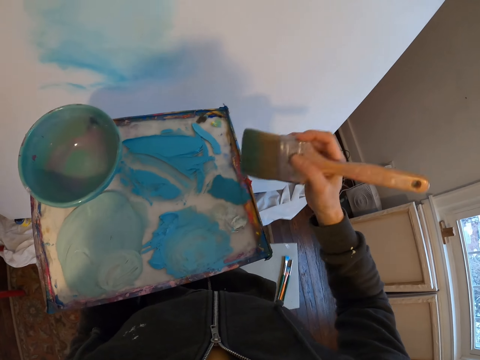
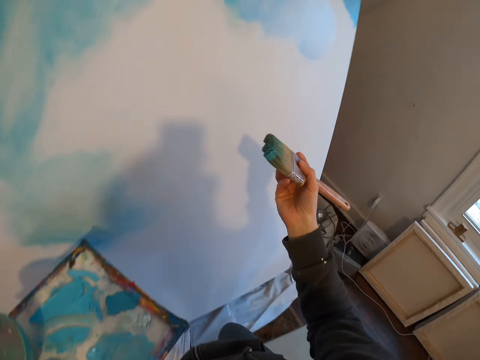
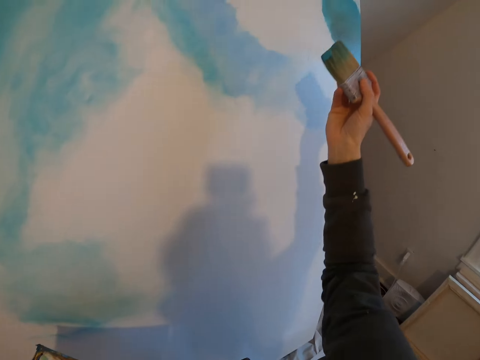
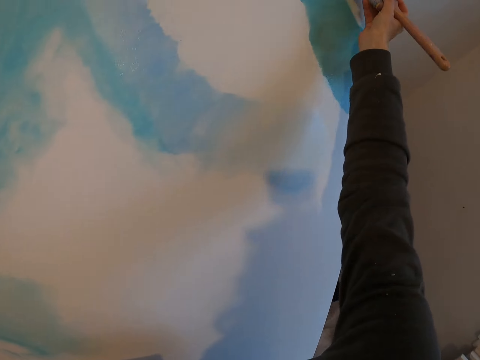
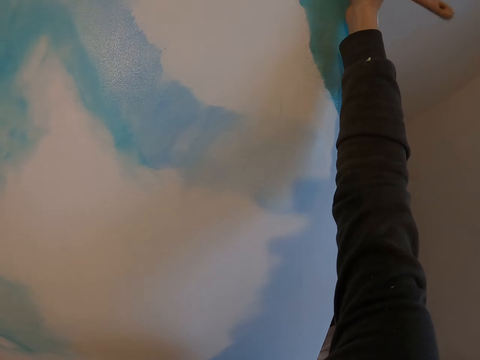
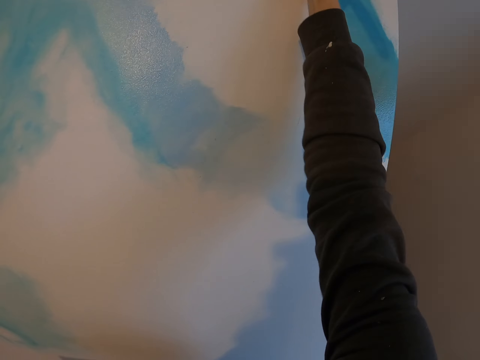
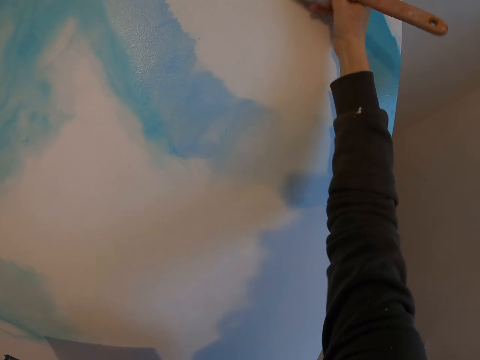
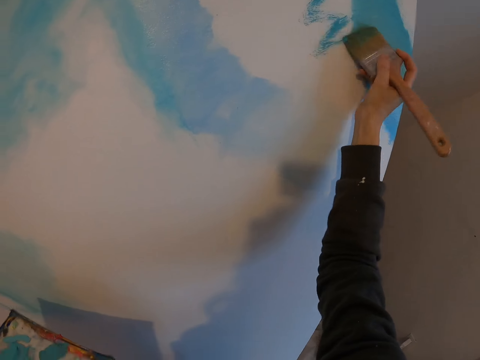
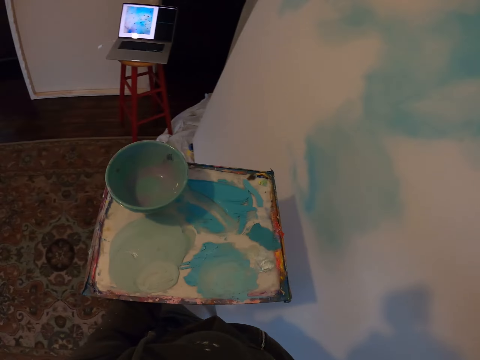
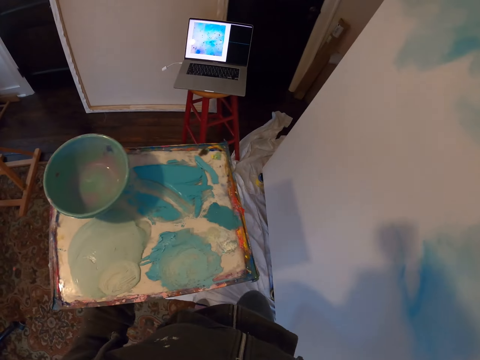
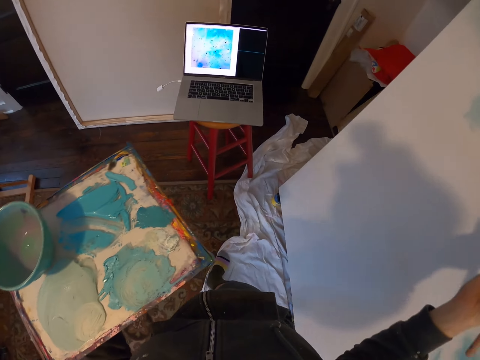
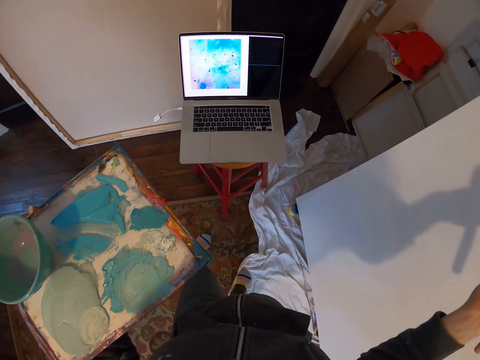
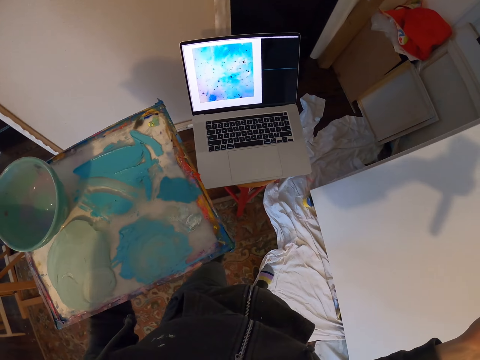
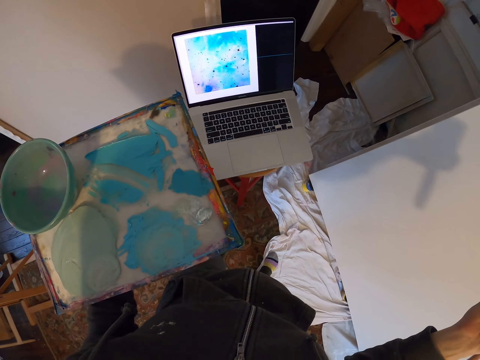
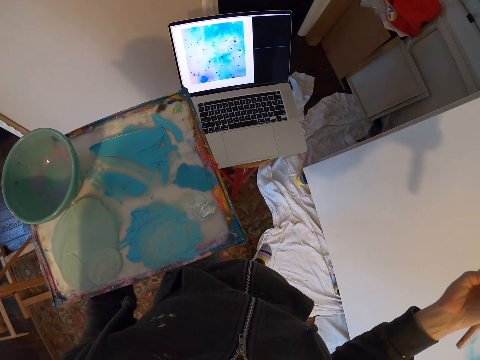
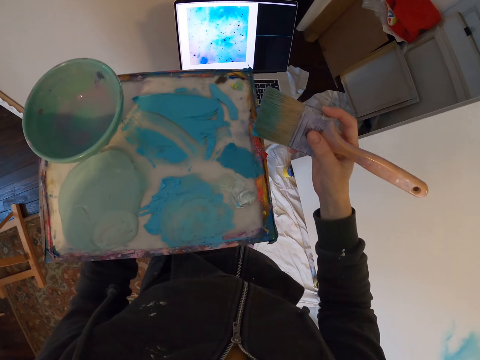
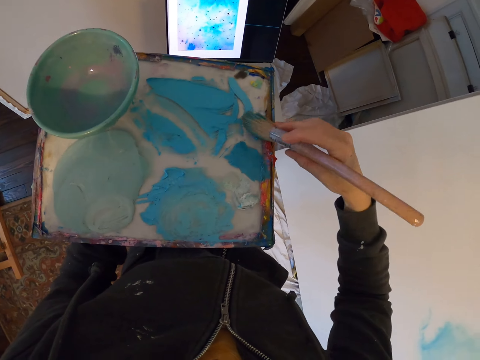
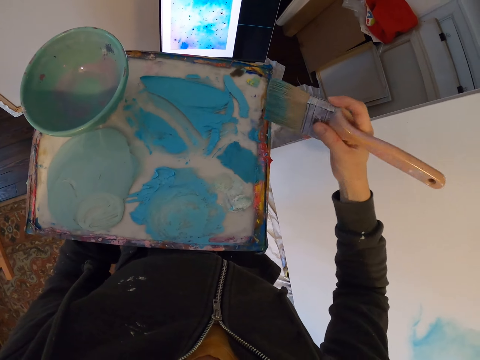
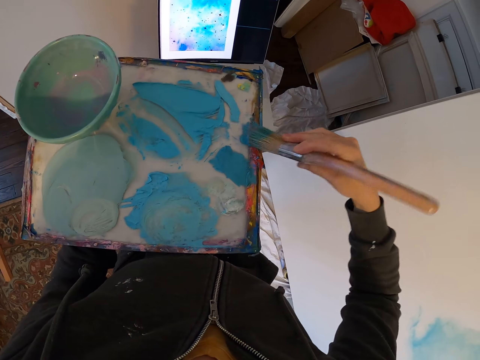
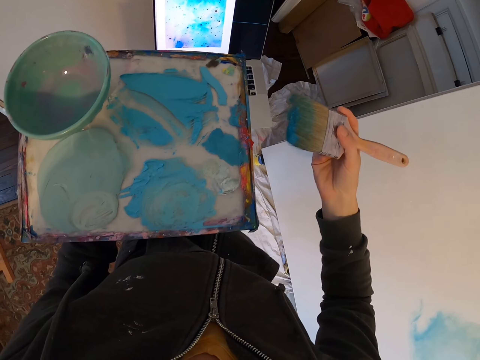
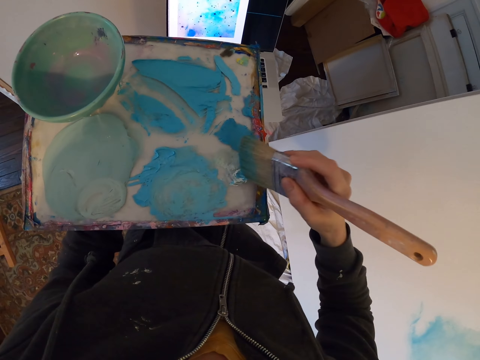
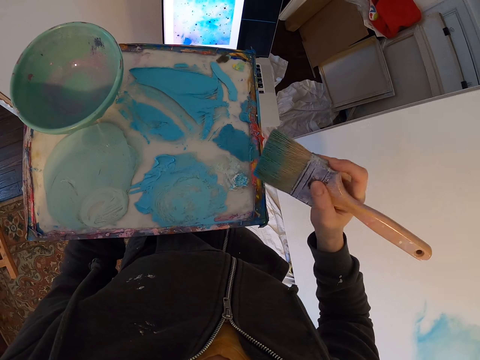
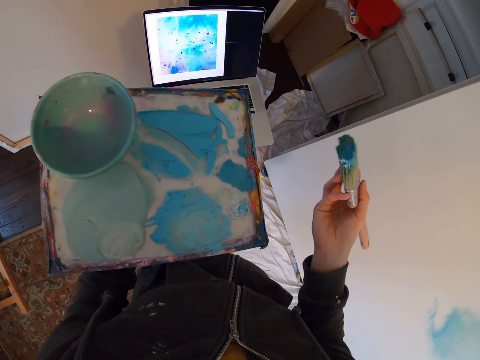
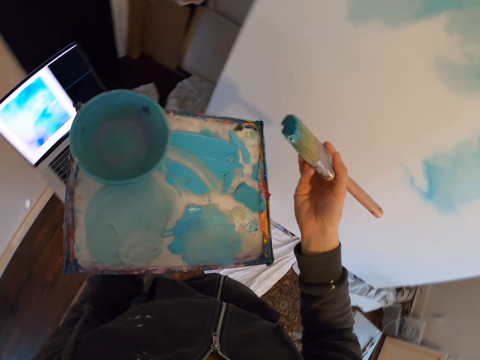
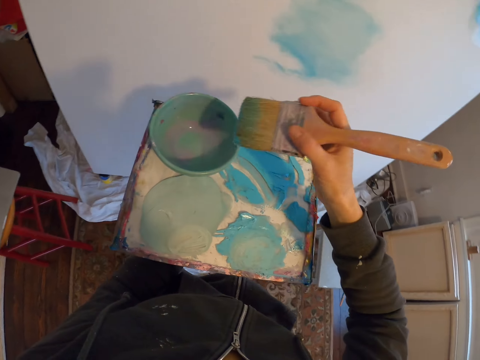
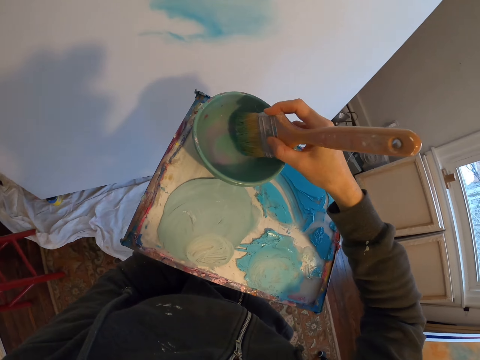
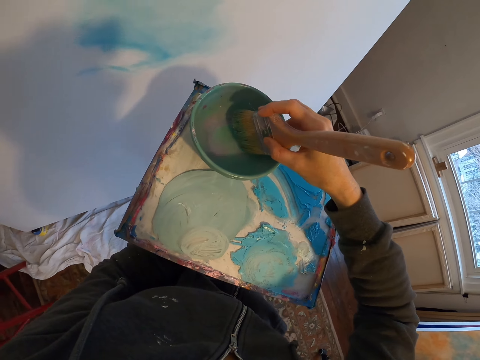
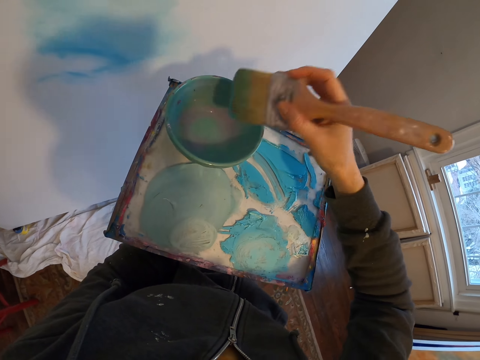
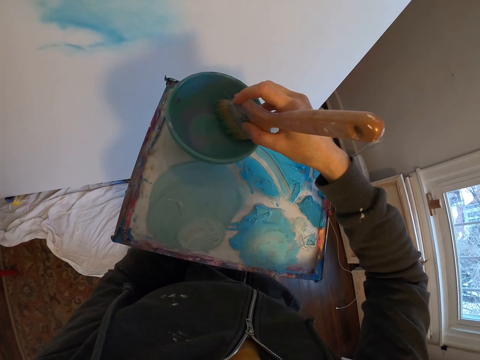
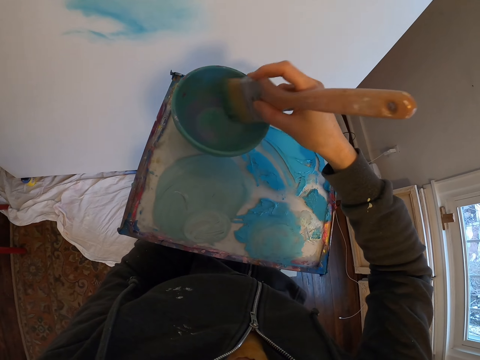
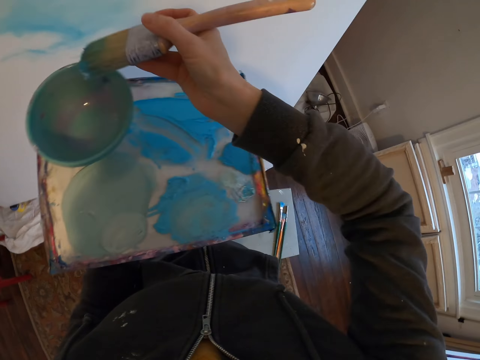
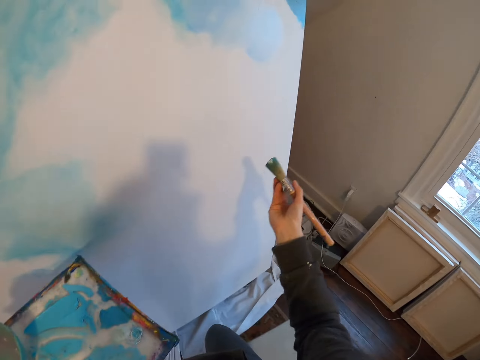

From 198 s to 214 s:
The camera wearer paints a board with a paint brush. They turn to the side and walk around. They stop and look at the laptop. They remove paint from the paint brush. They dip the paint brush in a paint palette. They tap paint with the paint brush. They turn to the side. They dip the paint brush in the paint palette. They dip it again.

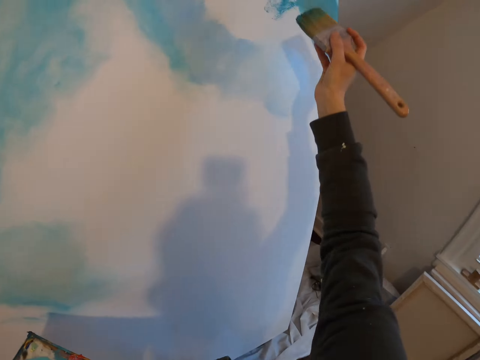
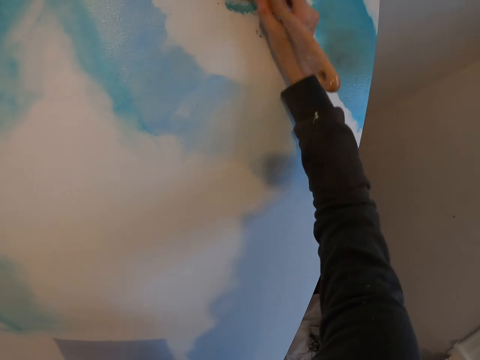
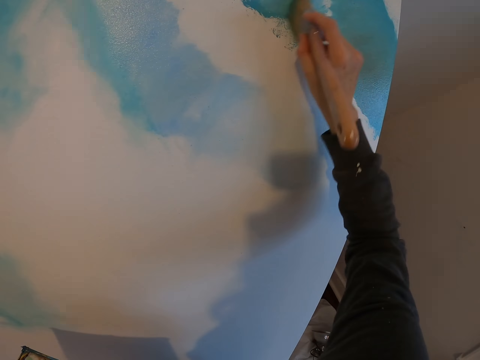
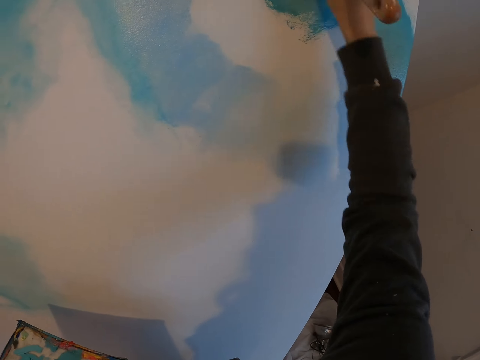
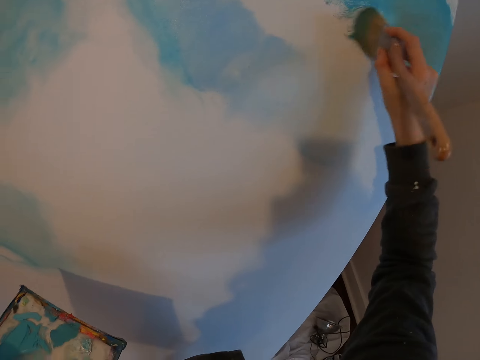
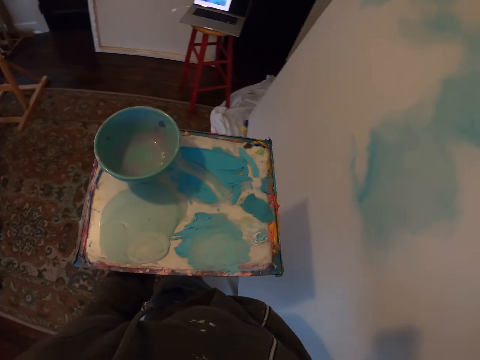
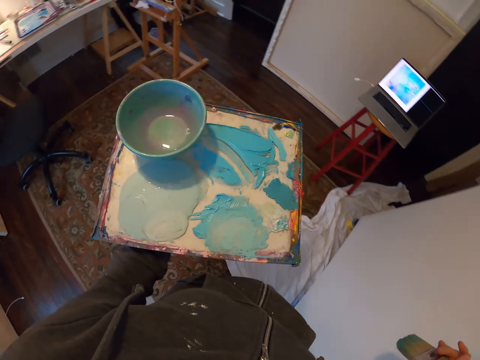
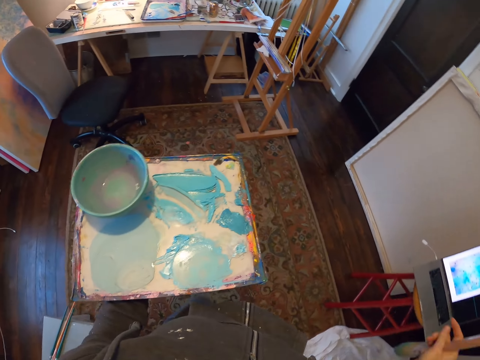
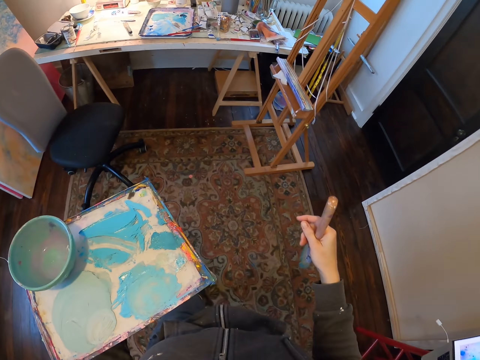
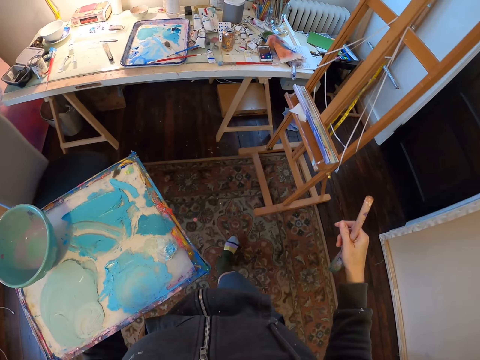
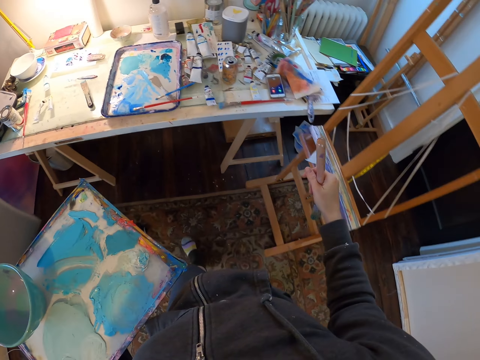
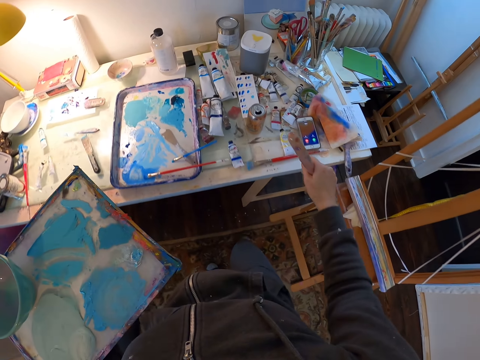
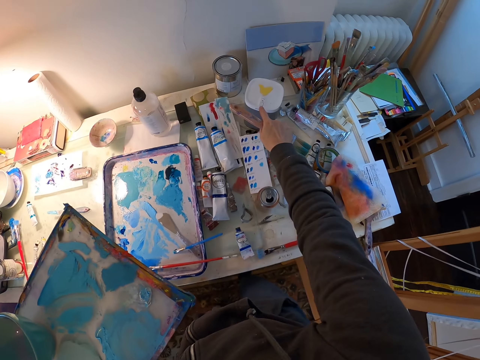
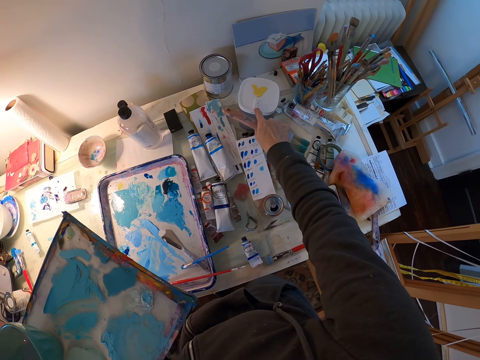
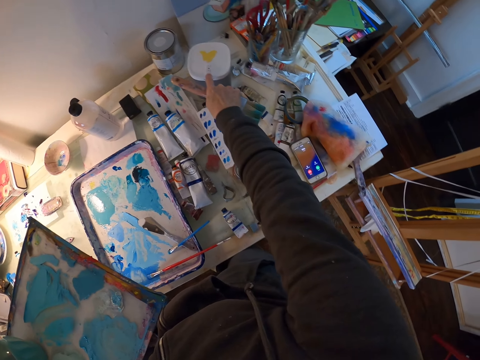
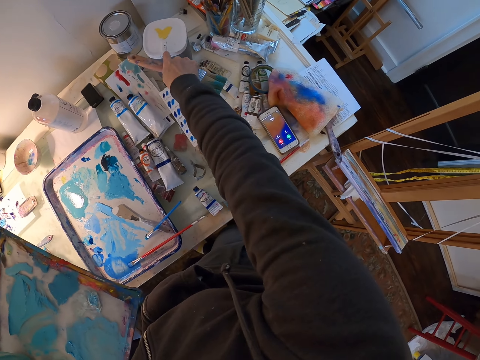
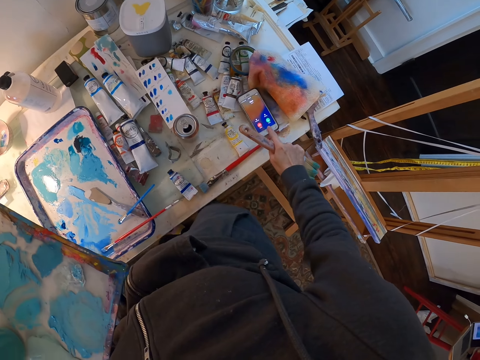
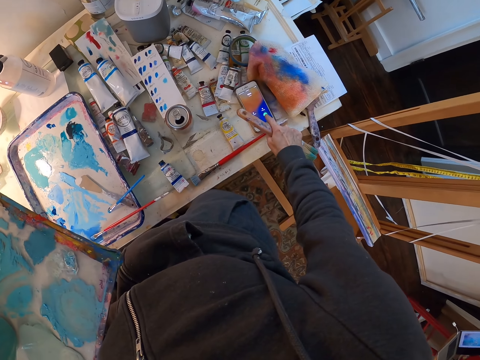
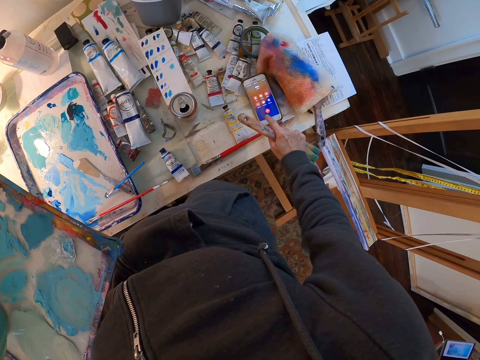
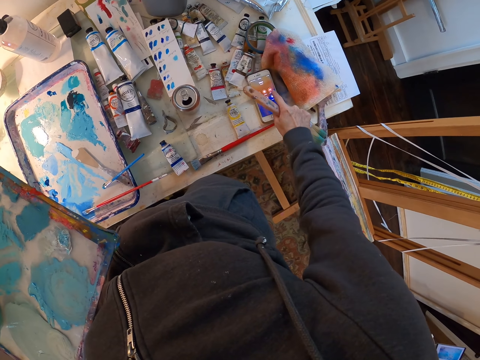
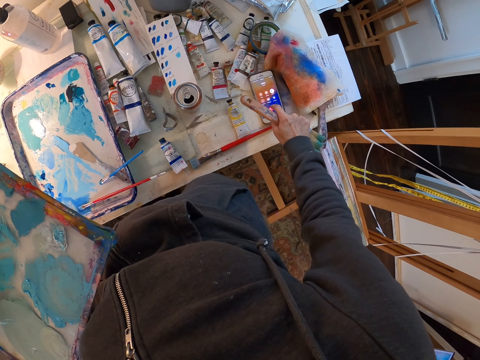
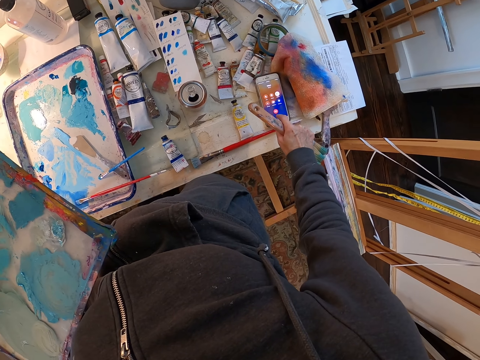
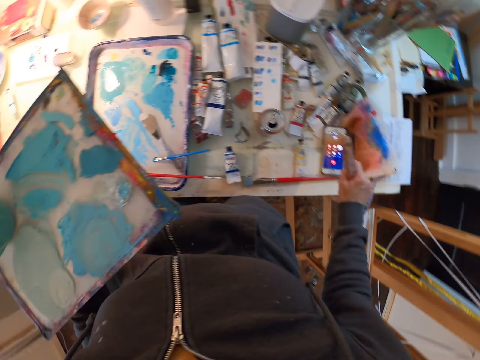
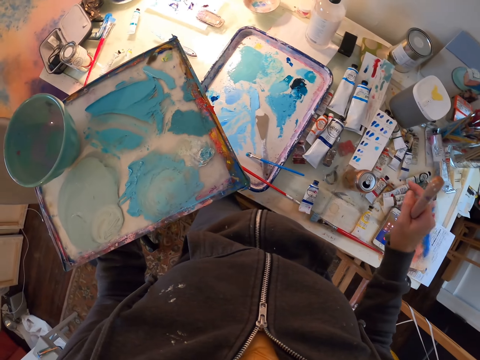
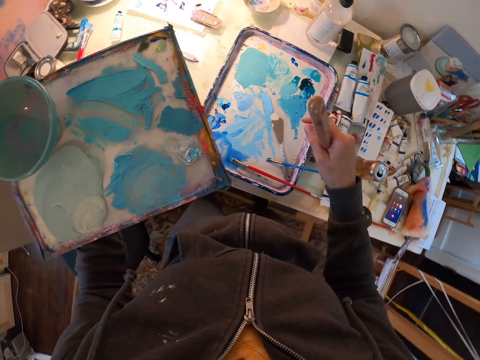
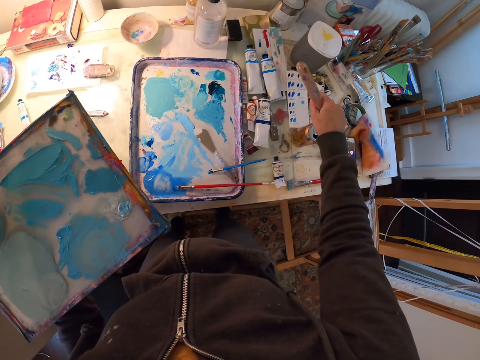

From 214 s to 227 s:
The camera wearer paints a board with a paint brush. They turn to the side and walk around. They touch a container with a finger. They hold a tin on a table. They tap a phone screen. They receive a phone call. They turn to the side.
